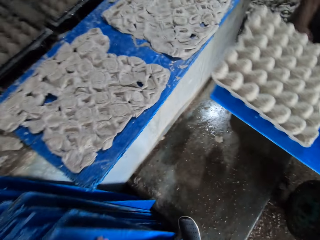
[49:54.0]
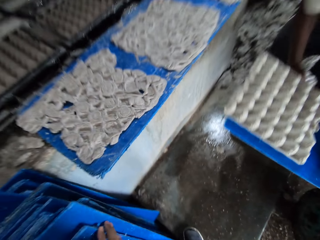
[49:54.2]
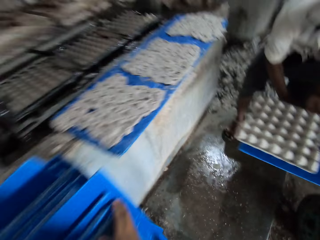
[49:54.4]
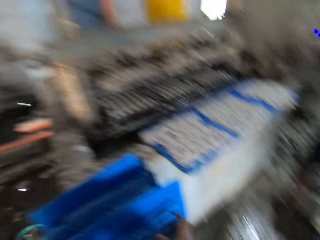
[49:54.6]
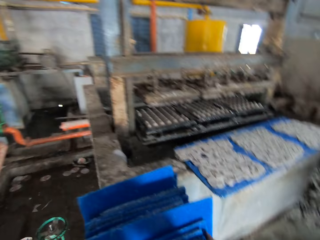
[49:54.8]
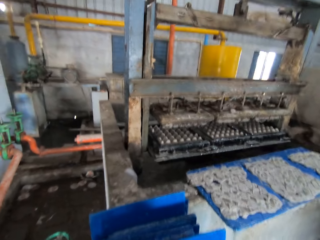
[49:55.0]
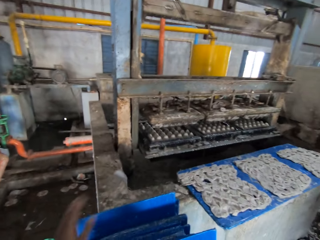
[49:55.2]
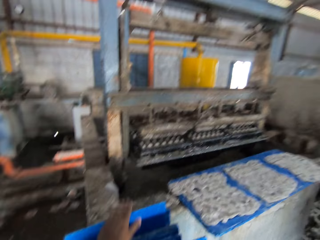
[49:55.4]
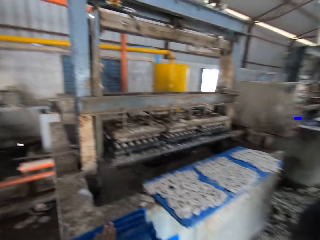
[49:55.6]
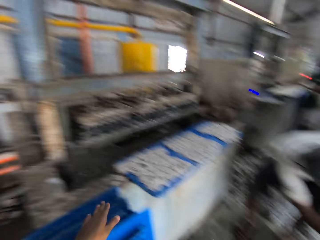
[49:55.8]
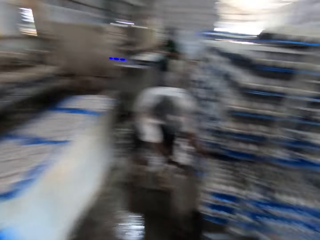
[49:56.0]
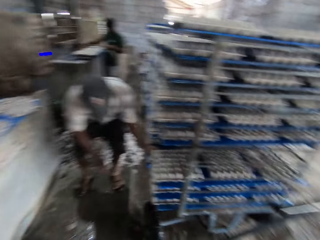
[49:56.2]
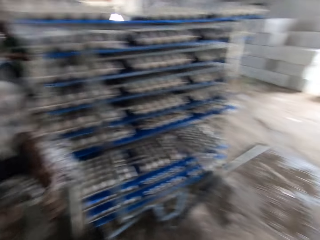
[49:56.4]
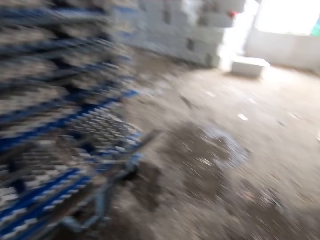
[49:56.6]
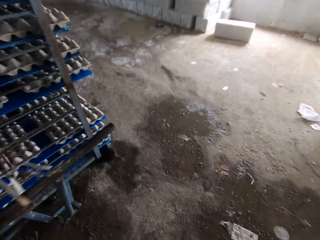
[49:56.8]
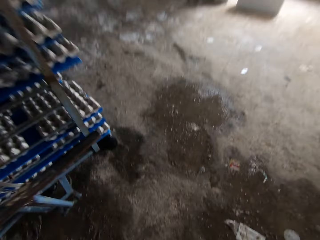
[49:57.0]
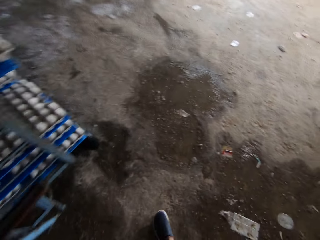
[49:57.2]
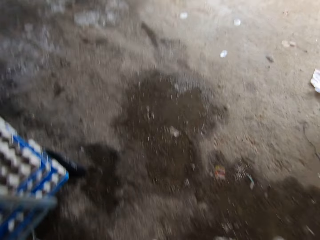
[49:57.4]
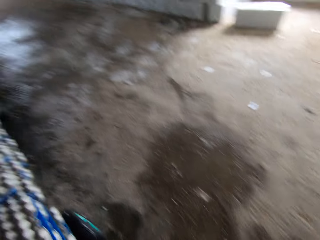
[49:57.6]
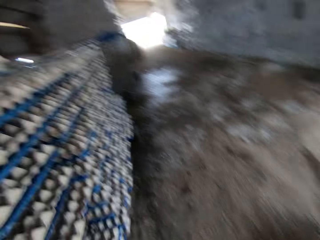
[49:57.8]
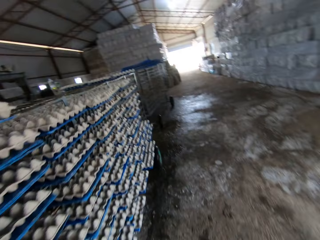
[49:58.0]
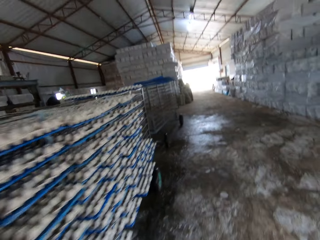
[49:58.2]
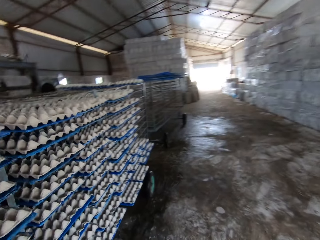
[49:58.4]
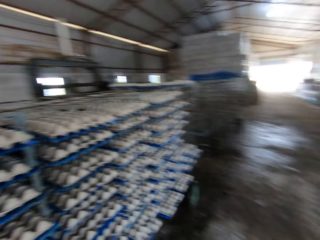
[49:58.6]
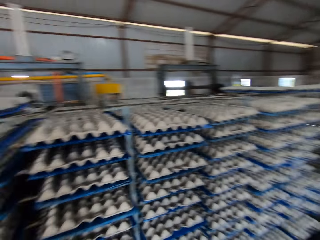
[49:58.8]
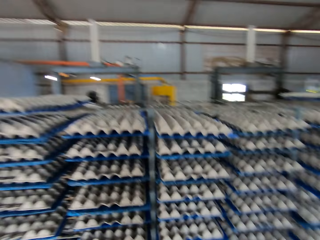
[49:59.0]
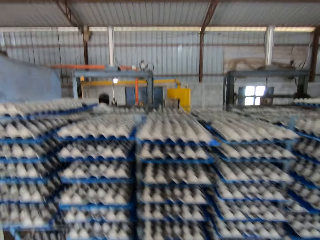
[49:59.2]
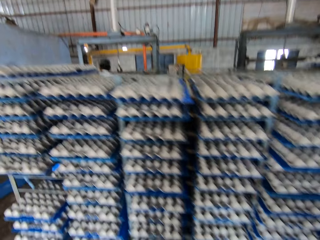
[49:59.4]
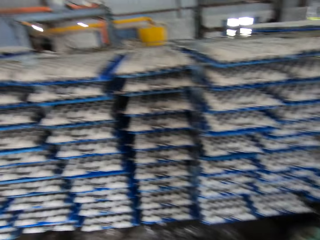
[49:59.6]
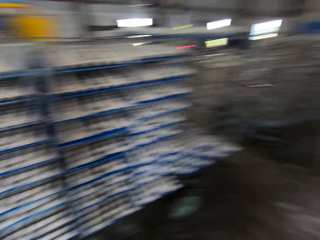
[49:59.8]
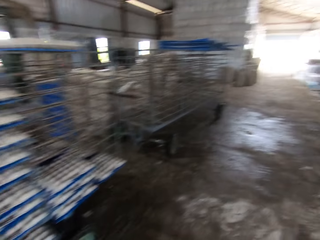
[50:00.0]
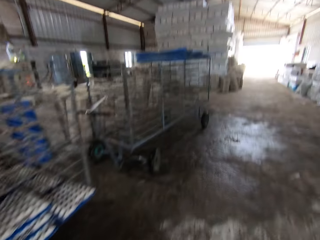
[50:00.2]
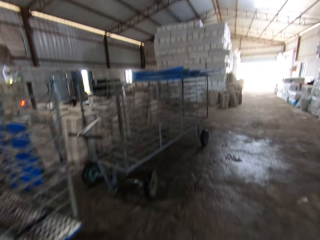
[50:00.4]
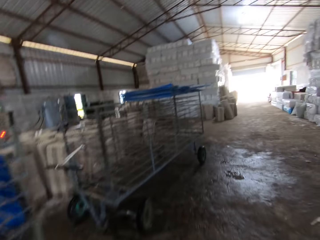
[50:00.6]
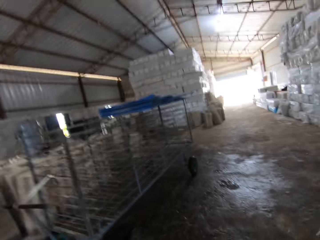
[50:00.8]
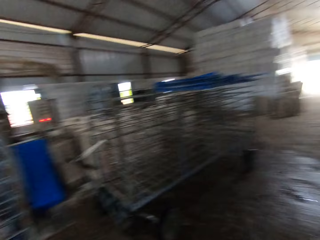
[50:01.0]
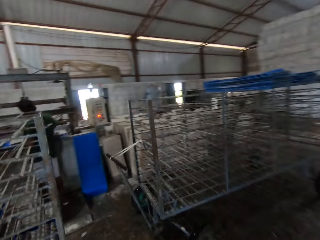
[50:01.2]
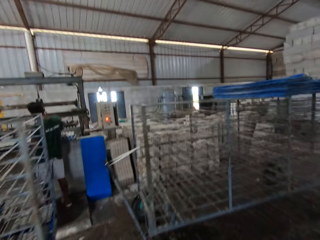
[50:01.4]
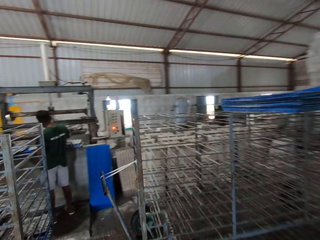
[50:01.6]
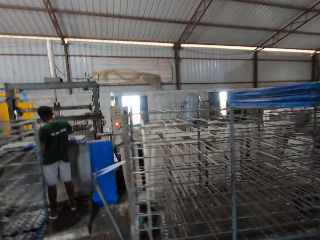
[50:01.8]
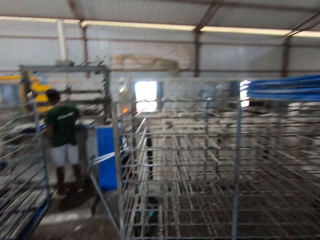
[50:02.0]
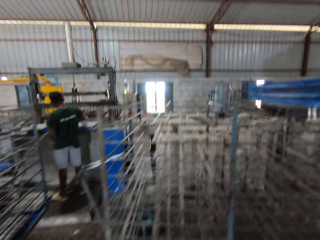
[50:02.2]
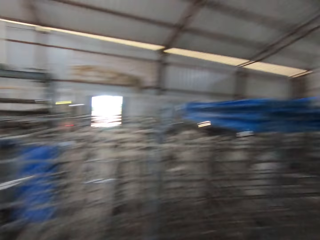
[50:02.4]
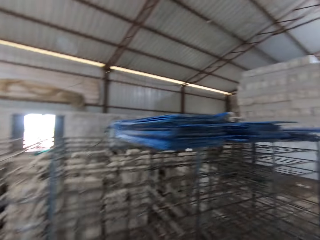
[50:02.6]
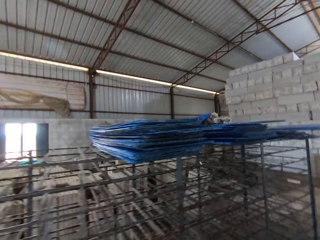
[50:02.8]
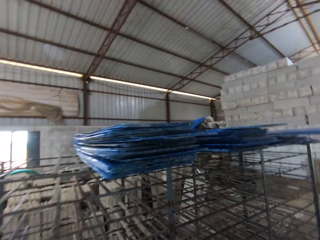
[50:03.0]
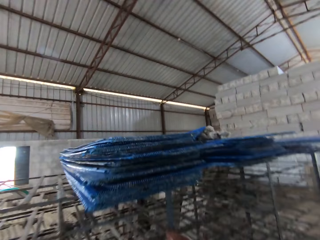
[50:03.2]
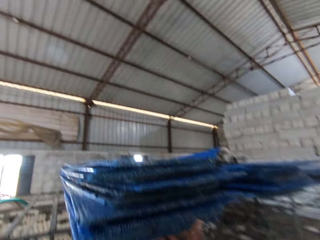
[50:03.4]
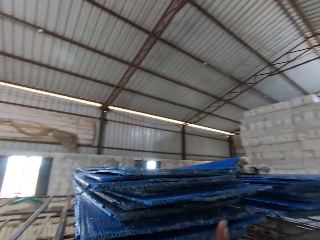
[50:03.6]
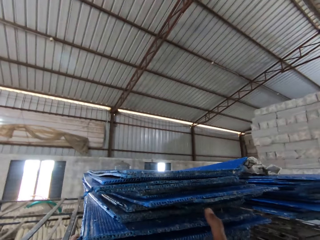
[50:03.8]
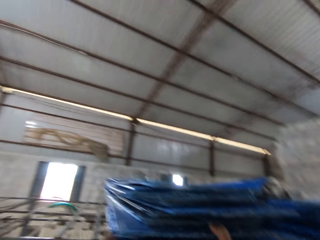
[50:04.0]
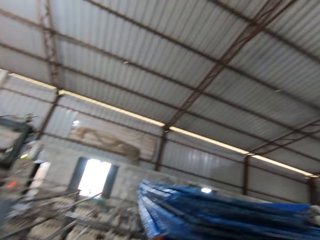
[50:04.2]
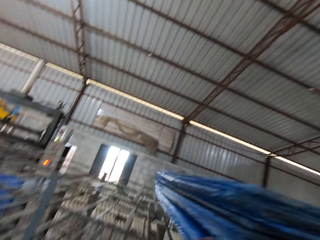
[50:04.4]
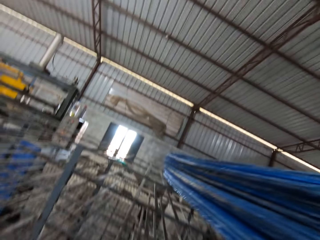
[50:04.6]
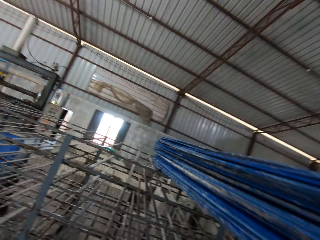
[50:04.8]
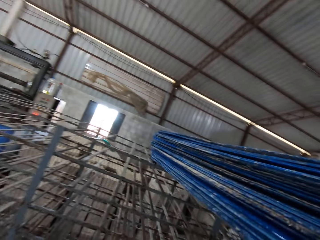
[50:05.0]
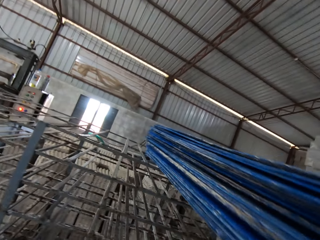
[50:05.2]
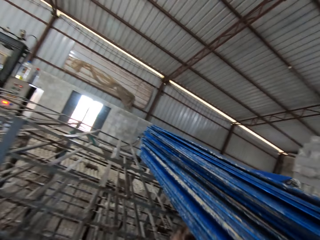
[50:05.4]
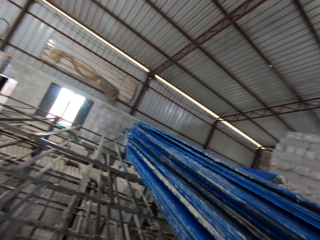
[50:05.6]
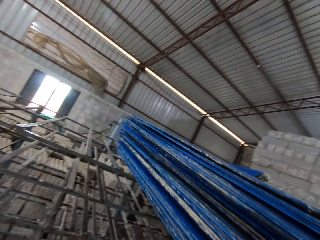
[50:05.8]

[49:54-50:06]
The camera wearer places his left hand on the plastic boards on the floor. He turns around and walks across the factory. He picks up a board with his hands. He pulls out some plastic boards on a trolley in the factory with his right hand.

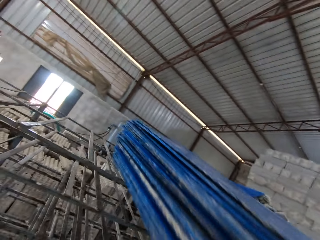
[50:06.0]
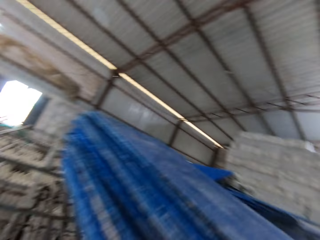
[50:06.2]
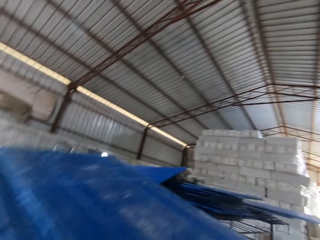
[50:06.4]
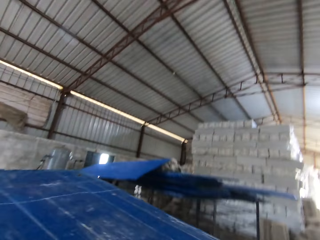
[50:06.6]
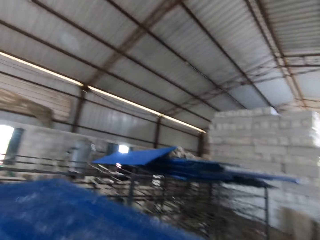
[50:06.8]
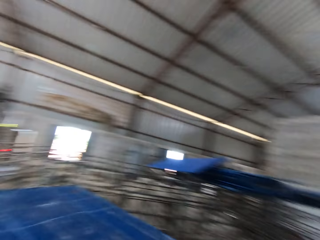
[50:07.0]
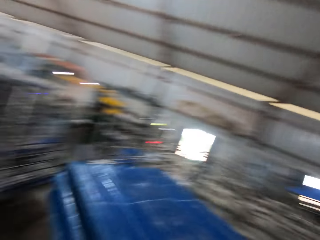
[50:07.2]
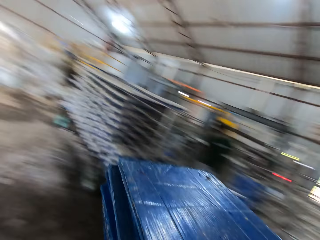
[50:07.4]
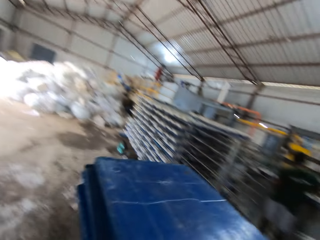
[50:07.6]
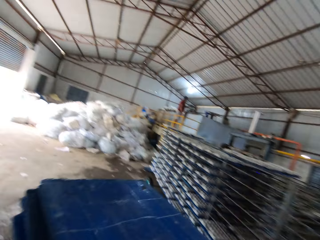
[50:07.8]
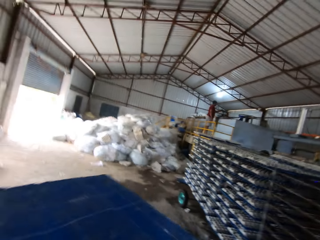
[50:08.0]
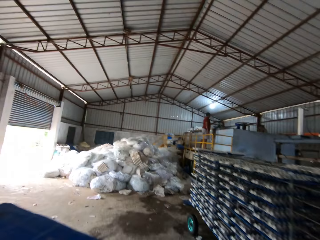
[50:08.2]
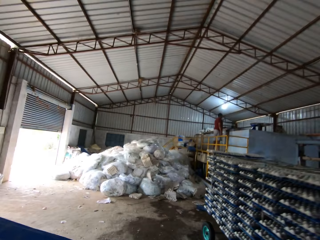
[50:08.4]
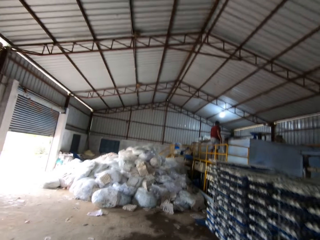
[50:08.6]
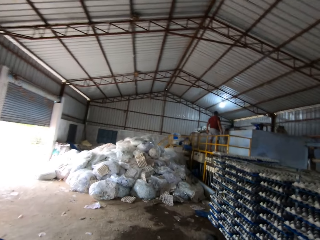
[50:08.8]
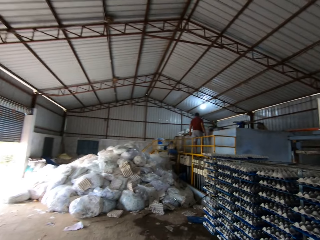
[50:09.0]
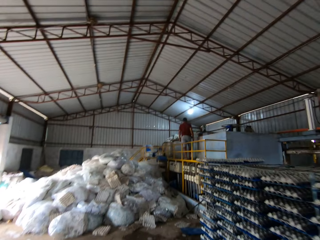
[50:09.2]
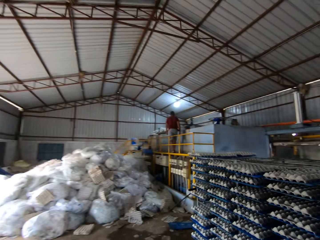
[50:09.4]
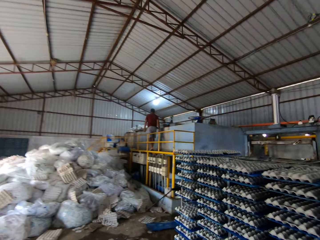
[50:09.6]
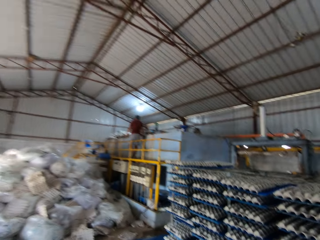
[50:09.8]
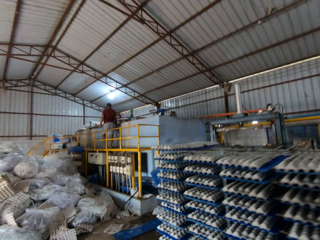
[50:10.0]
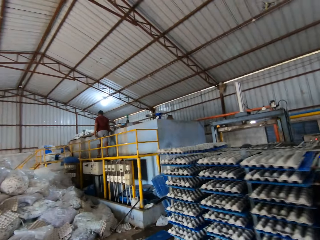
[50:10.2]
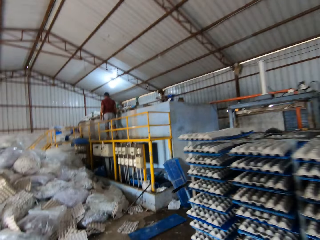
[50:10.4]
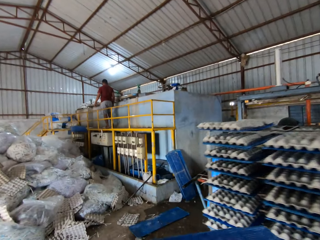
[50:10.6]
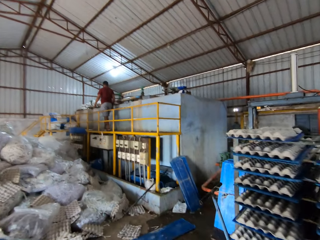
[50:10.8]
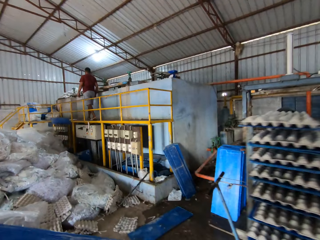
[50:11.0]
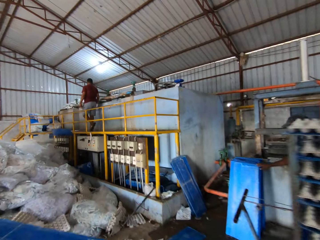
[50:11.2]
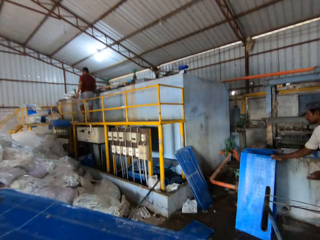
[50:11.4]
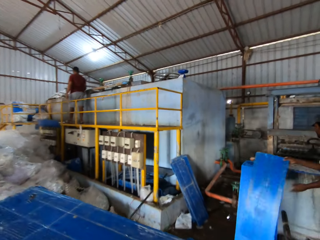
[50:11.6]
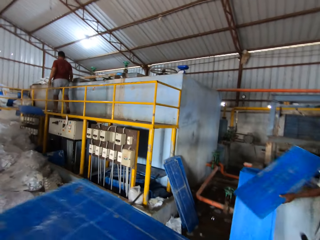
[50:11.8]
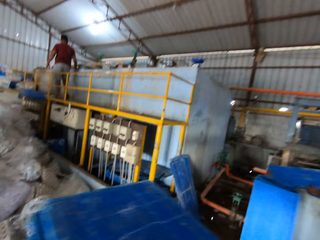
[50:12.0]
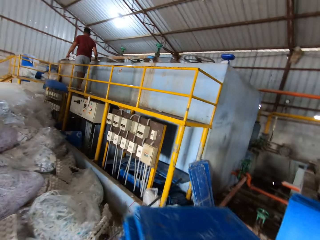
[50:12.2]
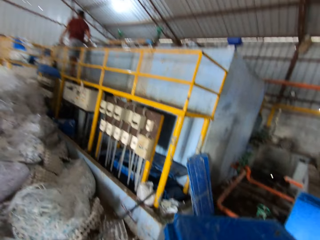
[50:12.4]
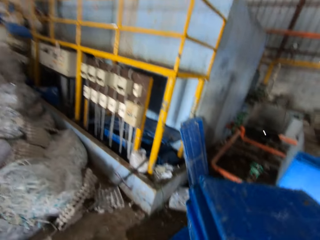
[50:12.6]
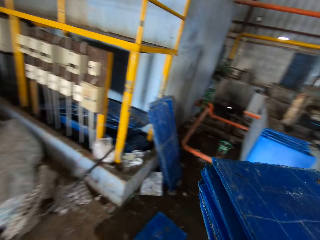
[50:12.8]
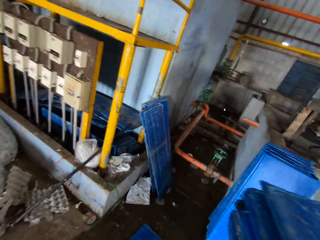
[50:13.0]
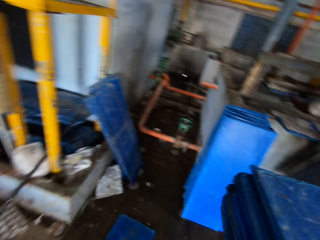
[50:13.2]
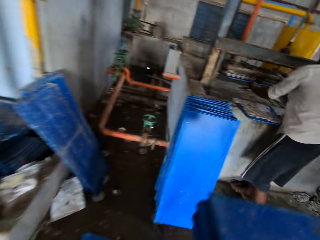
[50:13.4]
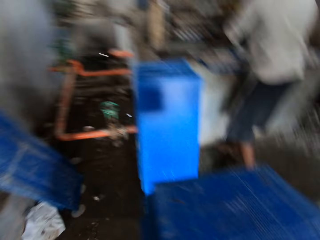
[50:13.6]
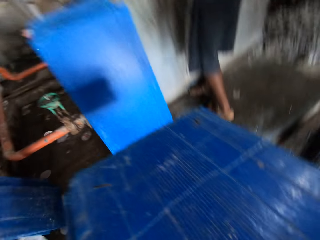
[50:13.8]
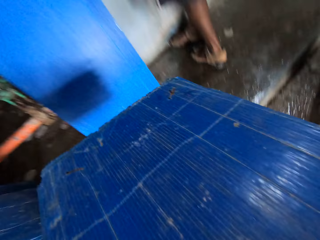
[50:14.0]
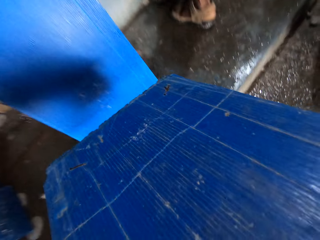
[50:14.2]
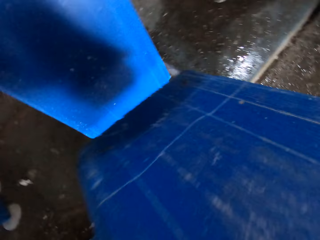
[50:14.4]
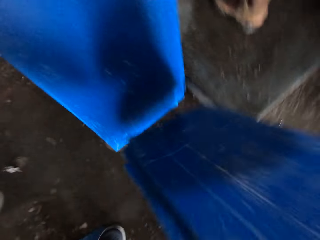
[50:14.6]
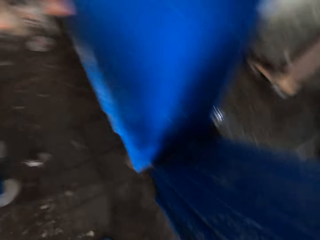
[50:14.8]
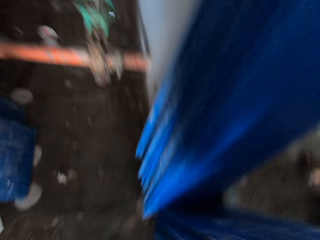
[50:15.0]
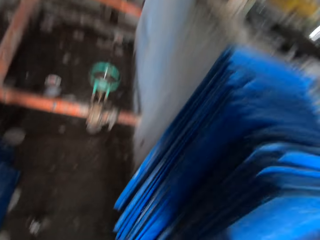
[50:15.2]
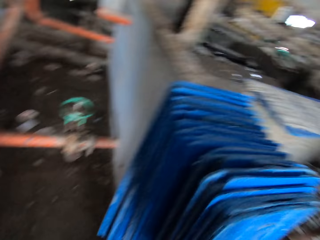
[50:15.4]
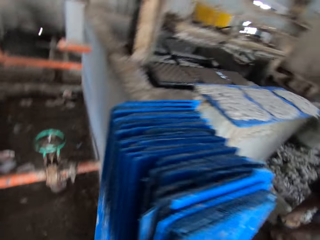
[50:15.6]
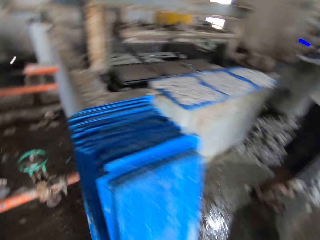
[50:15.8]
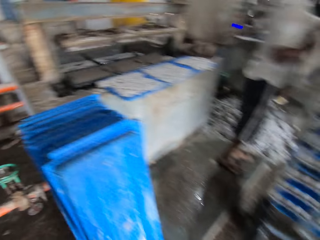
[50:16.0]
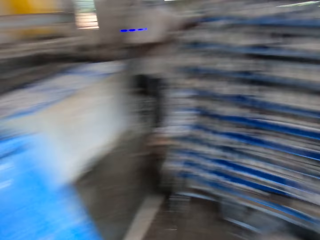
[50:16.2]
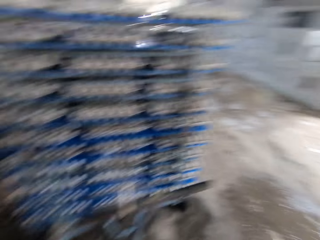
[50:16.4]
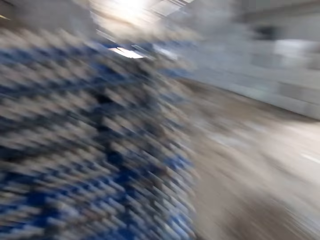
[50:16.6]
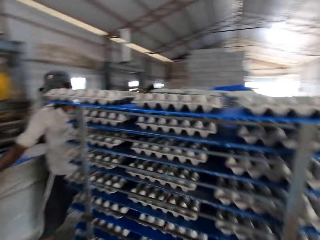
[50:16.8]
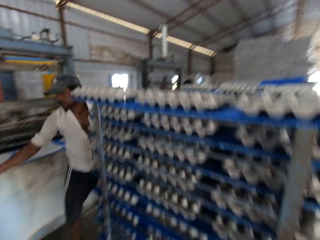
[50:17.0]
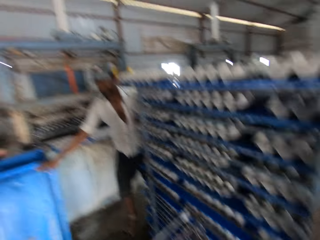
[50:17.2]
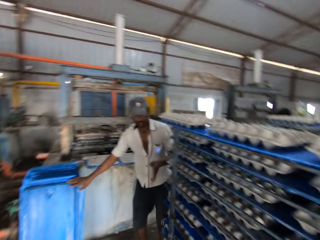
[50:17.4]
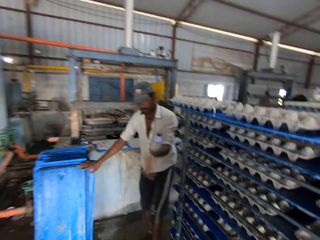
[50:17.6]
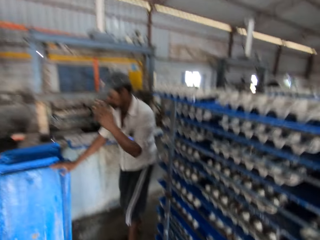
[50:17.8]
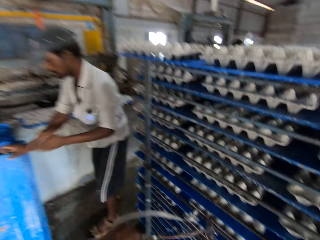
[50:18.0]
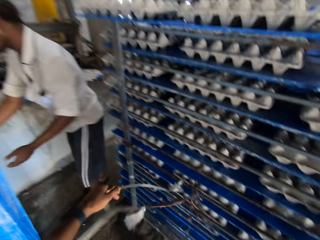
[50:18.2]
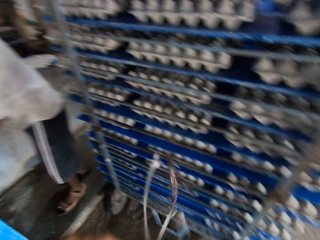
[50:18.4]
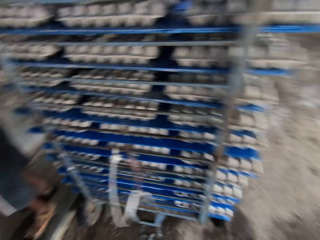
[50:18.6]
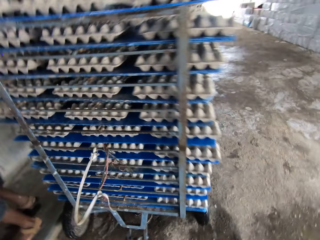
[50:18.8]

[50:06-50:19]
The camera wearer lifts the plastic boards off the trolley with both hands. He walks across the factory. A man walks on a yellow platform. Another man picks up a plastic board on the floor of the factory with his right hand. The other man holds the plastic board in his right hand with both hands. The camera wearer places the plastic boards in both hands on the floor of the factory. The other man walks towards the plastic boards in his right hand. The camera wearer holds a rope from the trolley with his left hand.
